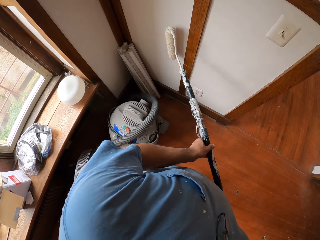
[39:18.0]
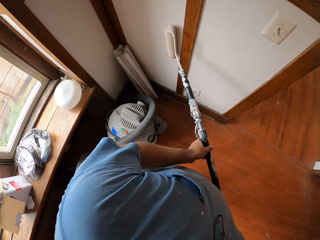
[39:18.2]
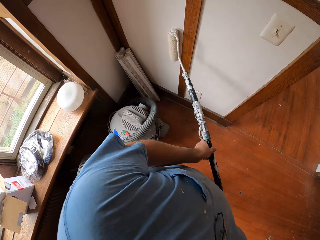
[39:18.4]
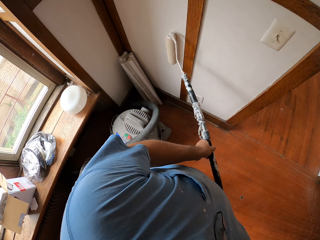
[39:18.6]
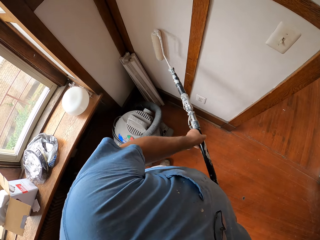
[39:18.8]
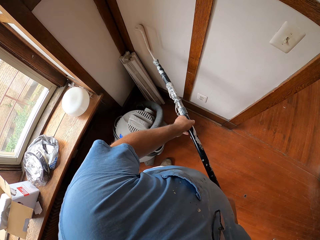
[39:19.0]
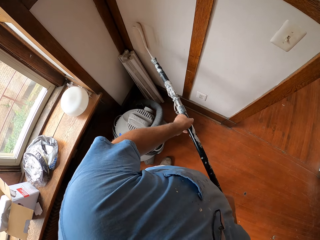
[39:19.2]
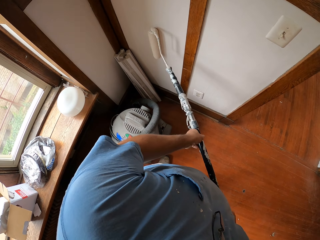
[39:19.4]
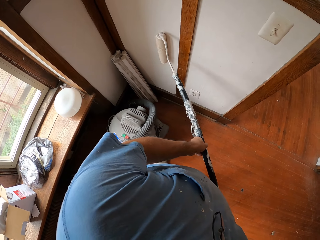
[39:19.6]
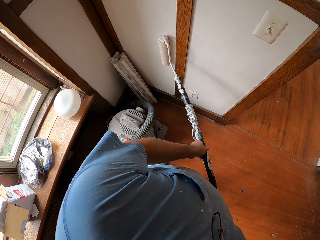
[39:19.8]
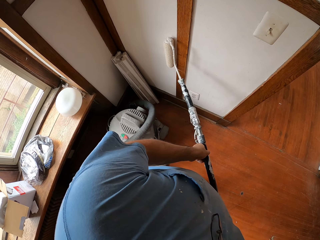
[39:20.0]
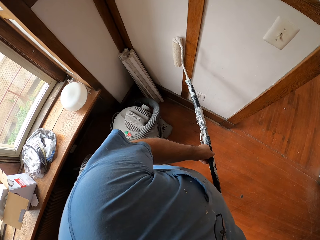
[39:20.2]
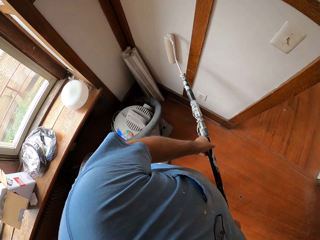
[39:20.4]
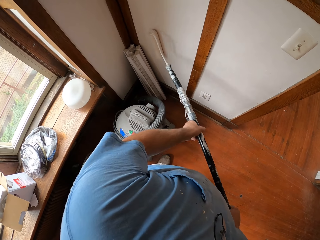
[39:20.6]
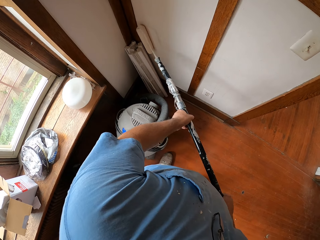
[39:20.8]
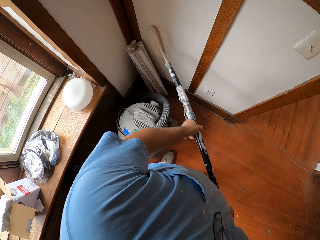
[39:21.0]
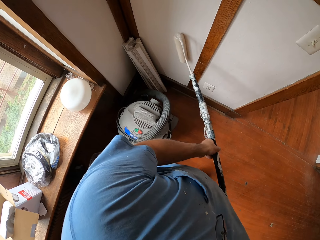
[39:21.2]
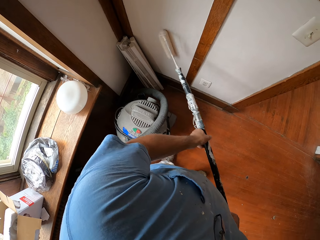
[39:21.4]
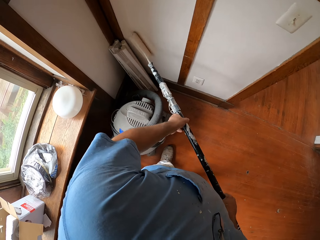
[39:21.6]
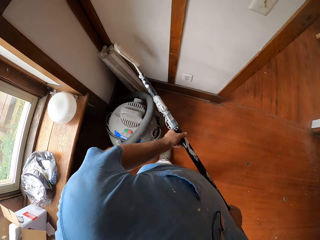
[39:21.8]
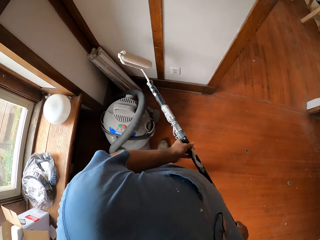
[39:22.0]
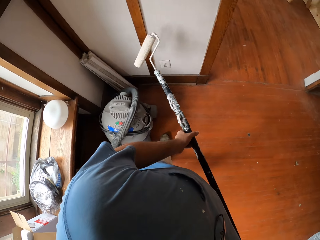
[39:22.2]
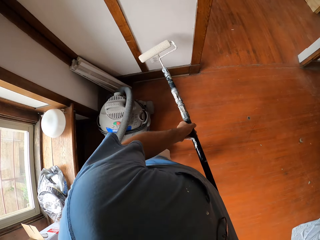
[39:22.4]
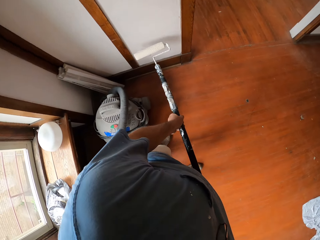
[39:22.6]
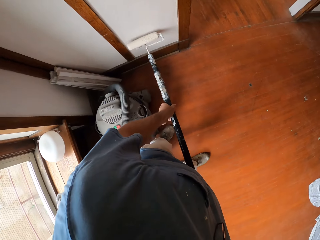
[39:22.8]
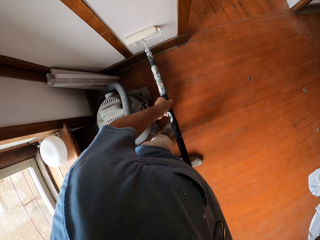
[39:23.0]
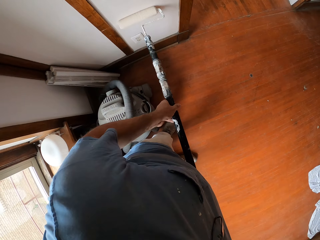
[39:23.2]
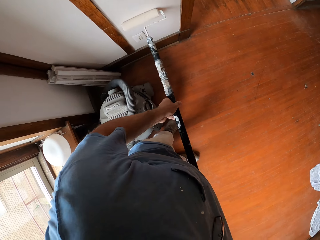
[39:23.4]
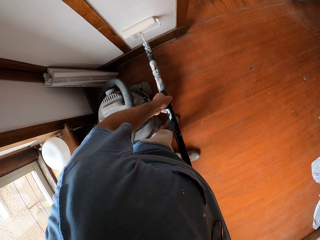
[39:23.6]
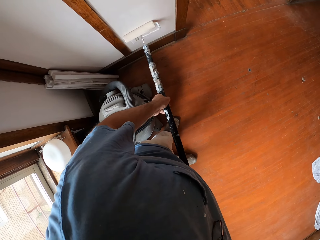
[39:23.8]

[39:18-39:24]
The camera wearer continues painting the wall with the paint roller brush.

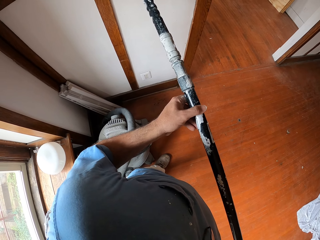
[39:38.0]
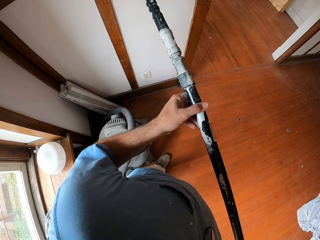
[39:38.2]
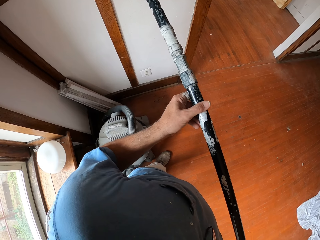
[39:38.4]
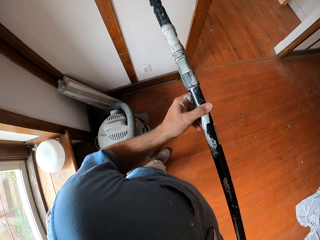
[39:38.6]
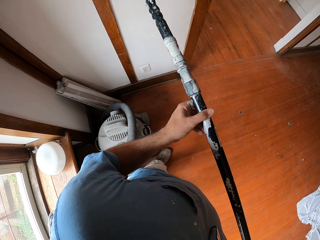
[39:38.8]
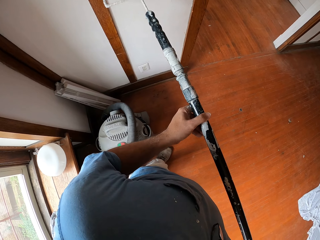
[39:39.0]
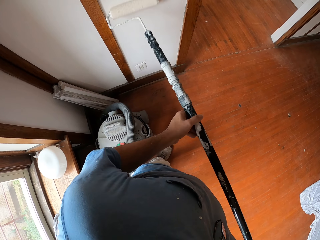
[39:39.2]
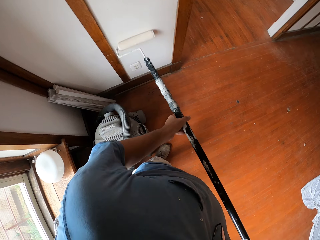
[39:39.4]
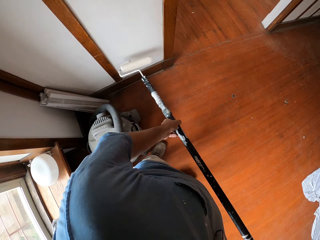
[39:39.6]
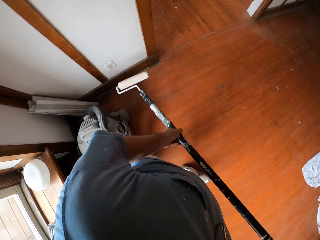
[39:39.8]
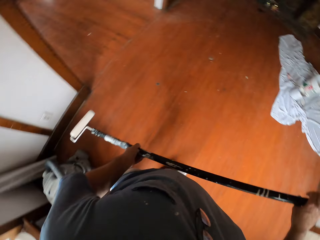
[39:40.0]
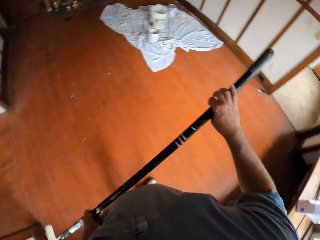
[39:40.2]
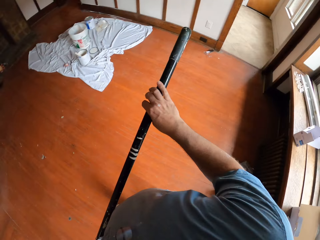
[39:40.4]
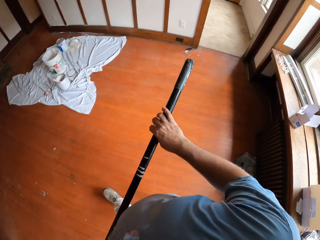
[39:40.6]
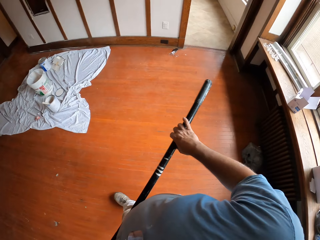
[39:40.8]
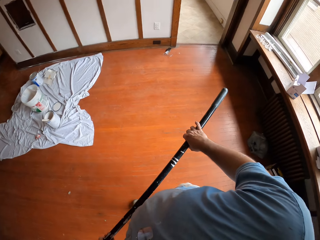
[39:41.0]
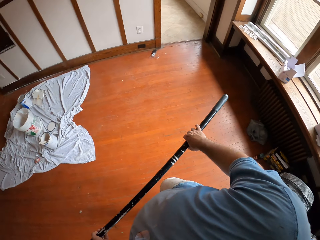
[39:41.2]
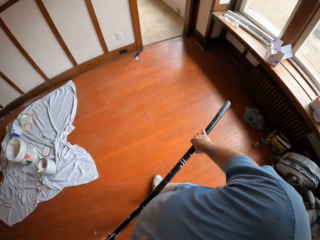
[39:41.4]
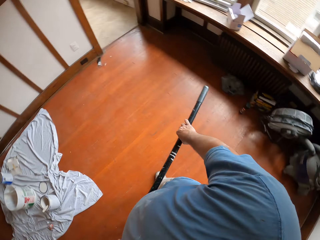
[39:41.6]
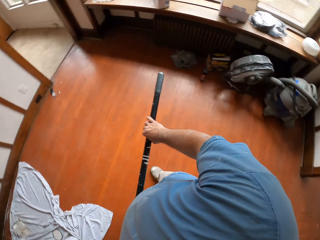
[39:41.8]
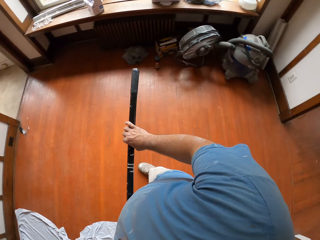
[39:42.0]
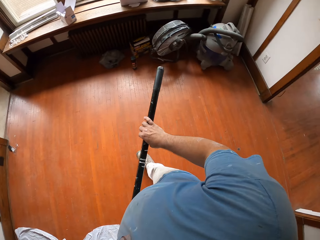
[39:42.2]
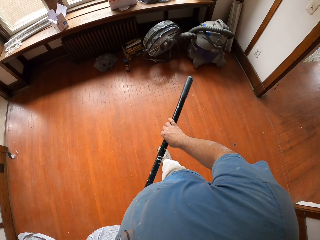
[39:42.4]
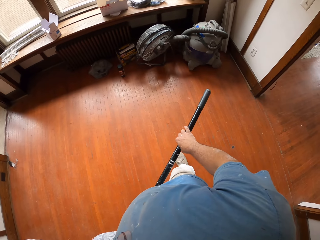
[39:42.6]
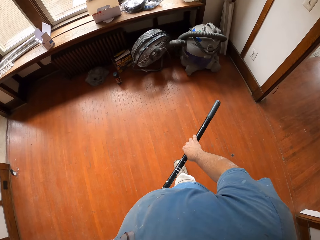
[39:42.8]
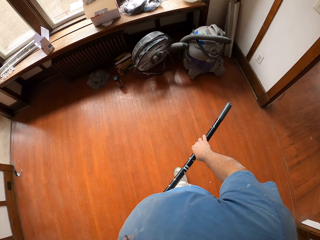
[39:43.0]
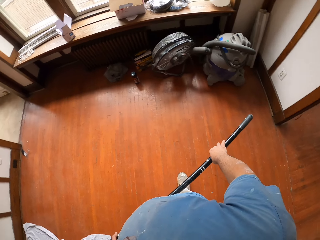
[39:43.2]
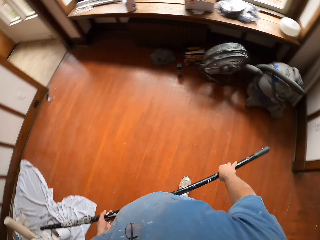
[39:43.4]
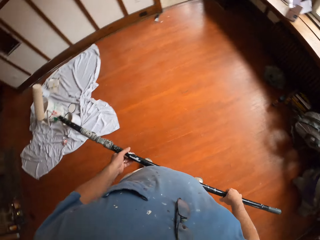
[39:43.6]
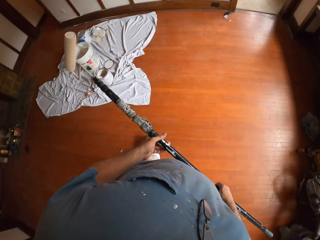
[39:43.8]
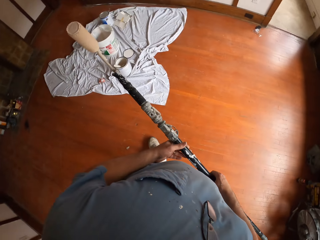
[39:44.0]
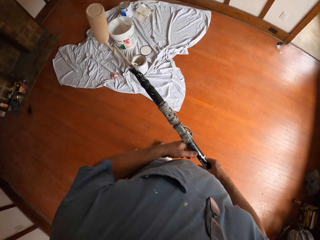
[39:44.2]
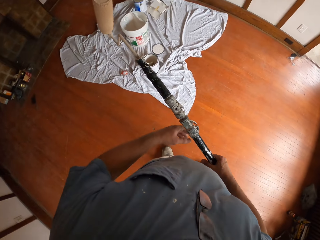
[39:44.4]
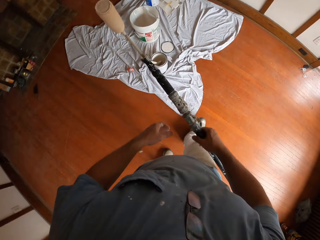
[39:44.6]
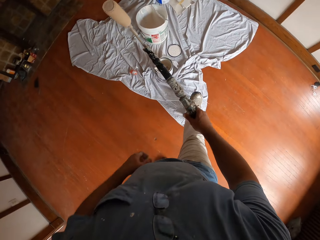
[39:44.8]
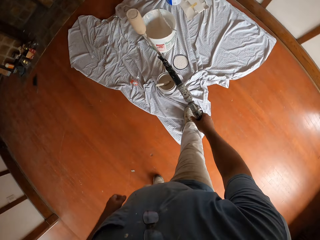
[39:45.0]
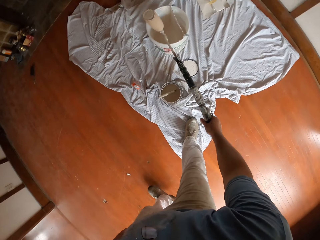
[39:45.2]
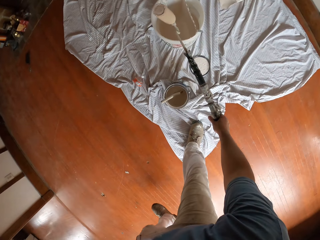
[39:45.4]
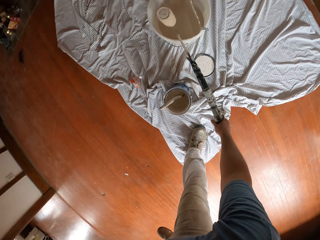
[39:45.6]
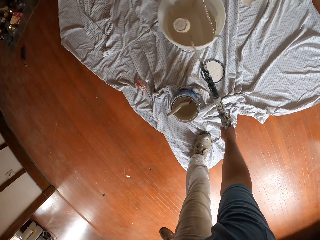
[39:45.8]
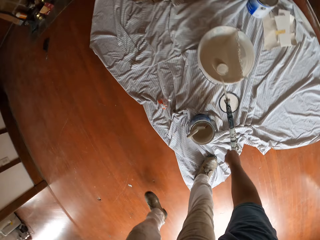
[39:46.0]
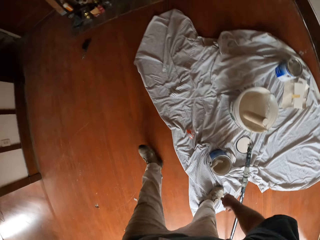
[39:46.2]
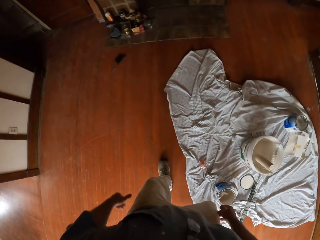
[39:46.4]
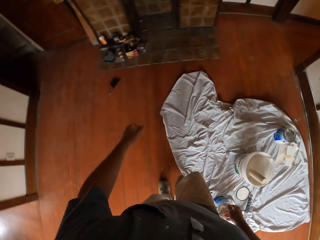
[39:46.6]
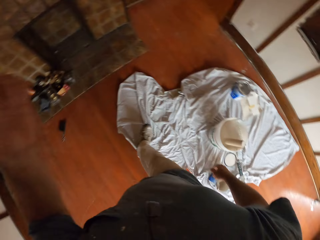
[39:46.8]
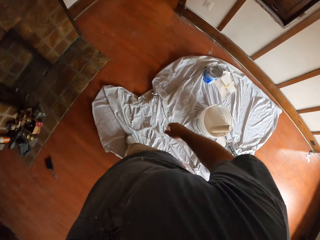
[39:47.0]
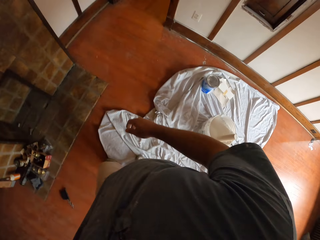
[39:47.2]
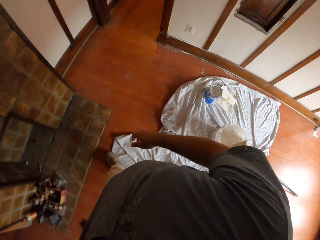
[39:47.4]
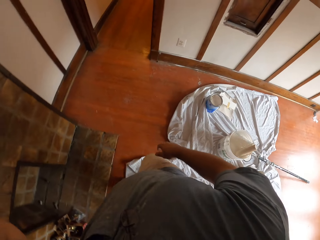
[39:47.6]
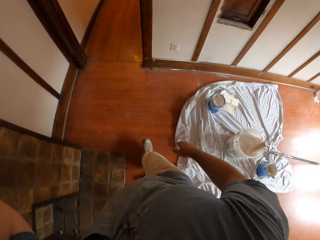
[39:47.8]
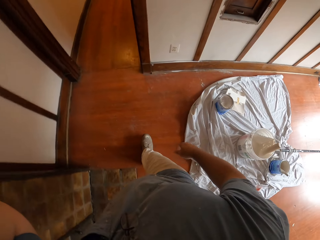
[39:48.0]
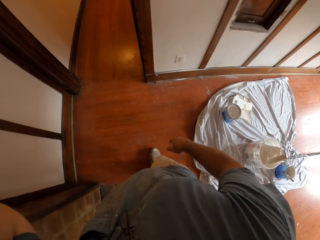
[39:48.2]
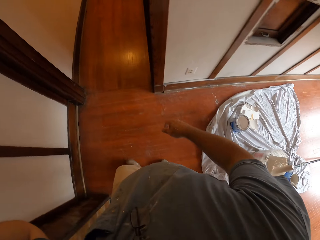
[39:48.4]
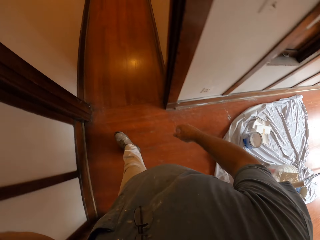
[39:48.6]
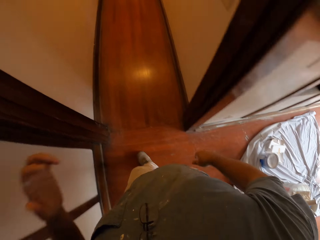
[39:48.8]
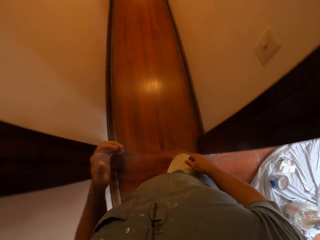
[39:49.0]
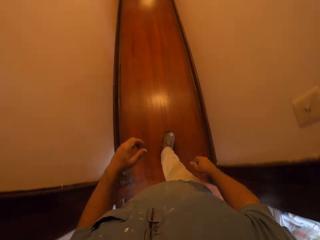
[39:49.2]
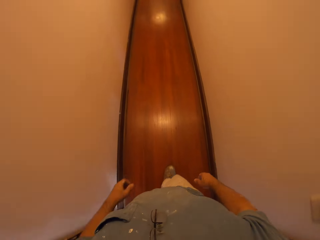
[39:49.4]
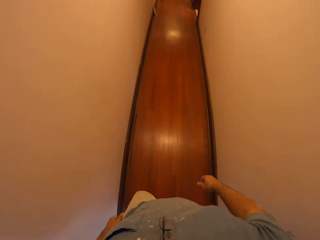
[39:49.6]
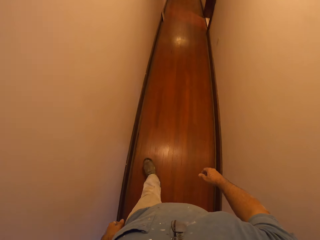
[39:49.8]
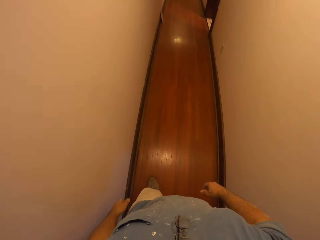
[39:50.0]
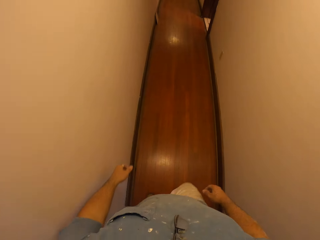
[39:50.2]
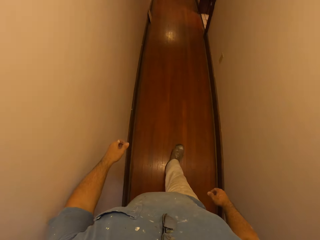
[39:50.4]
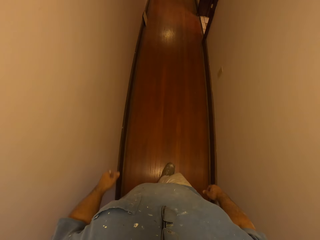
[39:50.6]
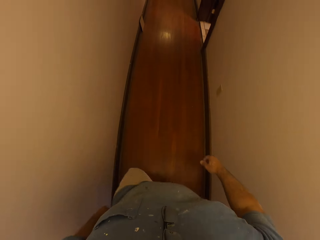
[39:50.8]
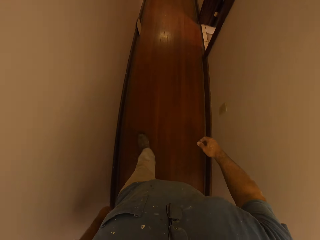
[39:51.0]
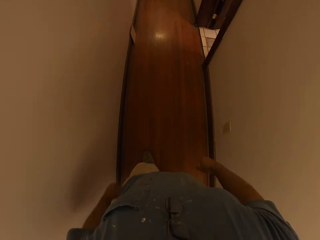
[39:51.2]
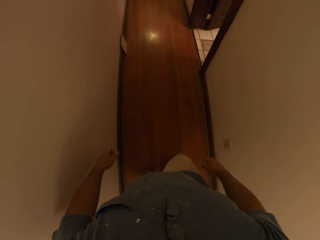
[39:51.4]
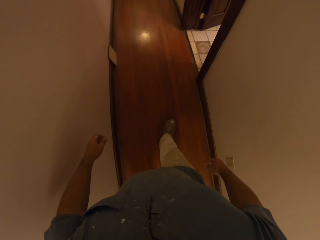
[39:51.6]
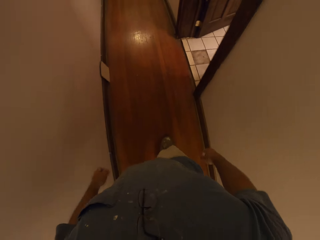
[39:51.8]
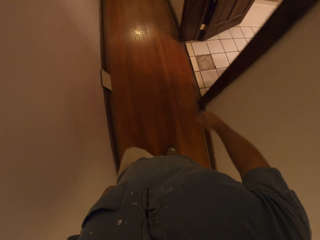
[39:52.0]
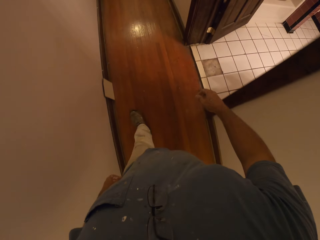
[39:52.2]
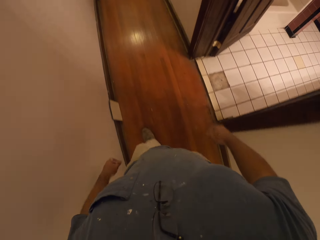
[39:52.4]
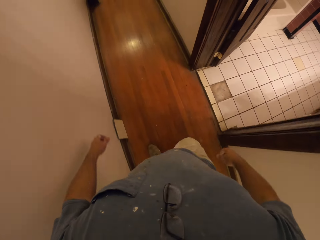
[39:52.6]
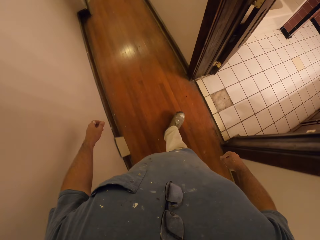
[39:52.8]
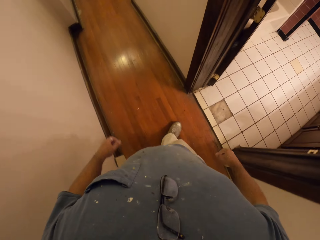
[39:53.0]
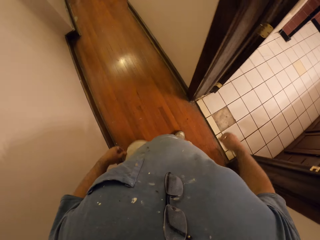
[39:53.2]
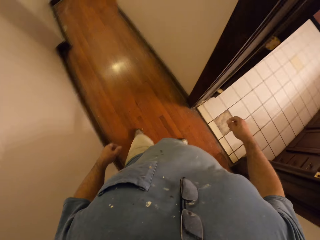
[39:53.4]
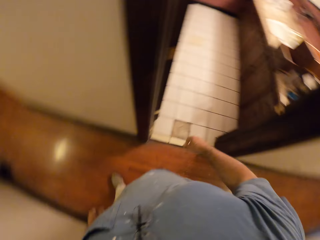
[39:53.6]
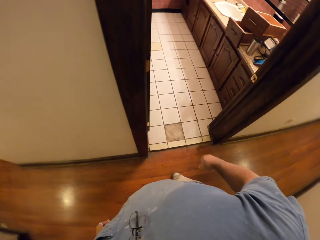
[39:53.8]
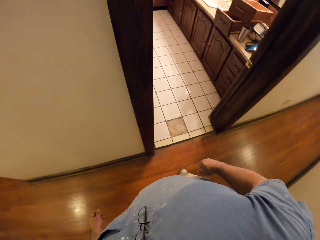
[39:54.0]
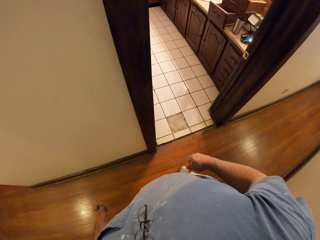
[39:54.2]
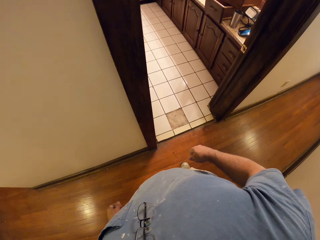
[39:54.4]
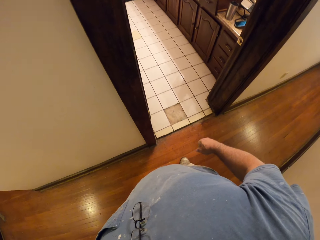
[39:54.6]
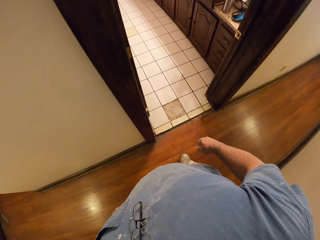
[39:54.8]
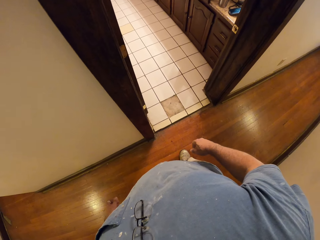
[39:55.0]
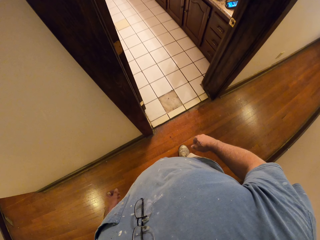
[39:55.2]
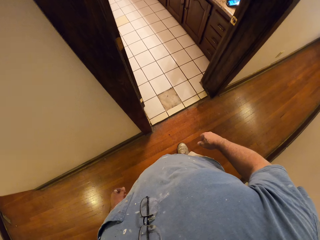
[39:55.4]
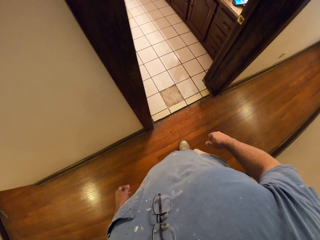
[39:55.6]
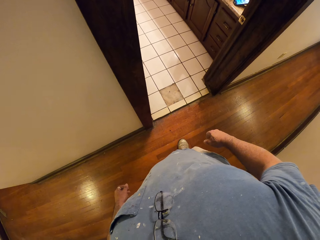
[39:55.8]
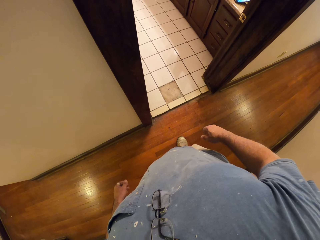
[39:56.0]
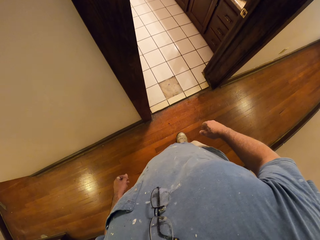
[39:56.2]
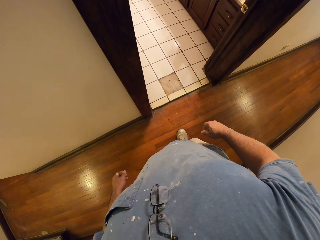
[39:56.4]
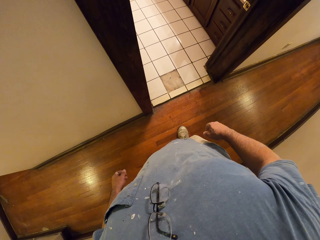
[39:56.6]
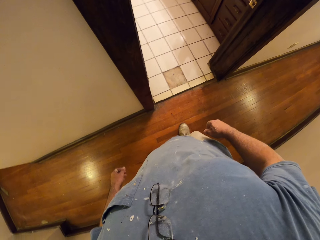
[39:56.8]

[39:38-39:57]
The camera wearer stops painting the wall with the paint roller brush. He walks around the room. He drops the paint roller brush on the top of the bucket with his right hand. He walks around the house. He glances in the bathroom.
